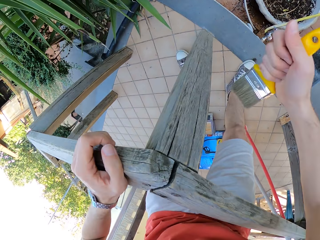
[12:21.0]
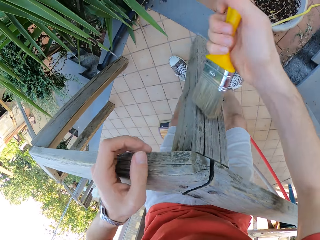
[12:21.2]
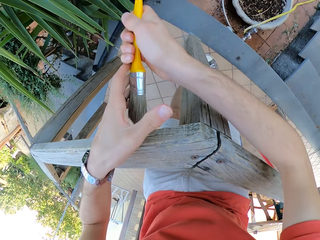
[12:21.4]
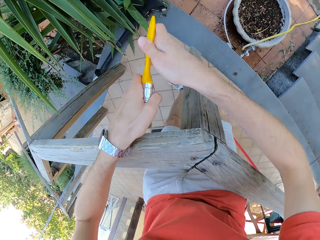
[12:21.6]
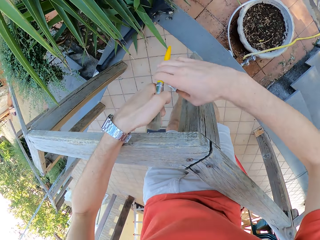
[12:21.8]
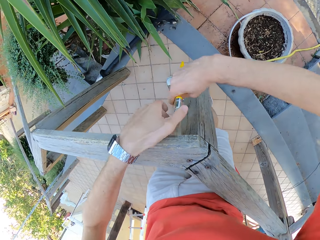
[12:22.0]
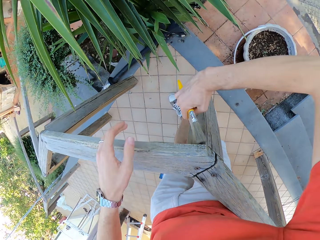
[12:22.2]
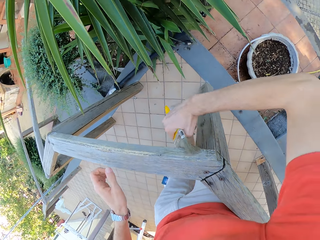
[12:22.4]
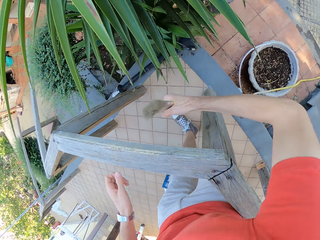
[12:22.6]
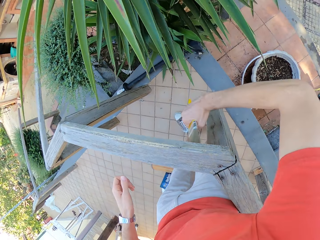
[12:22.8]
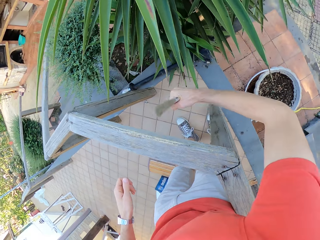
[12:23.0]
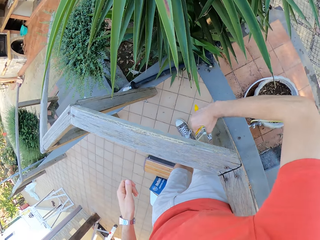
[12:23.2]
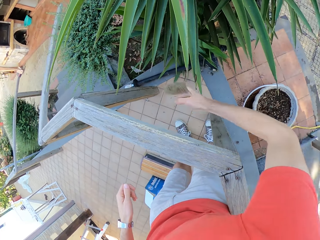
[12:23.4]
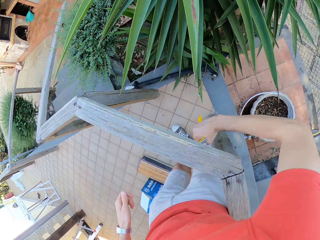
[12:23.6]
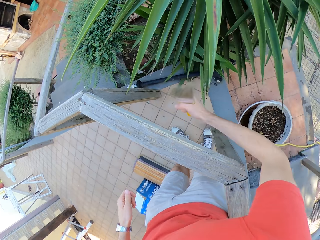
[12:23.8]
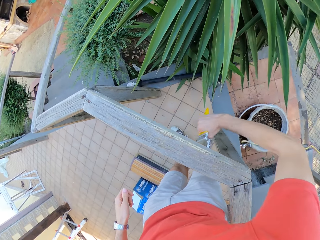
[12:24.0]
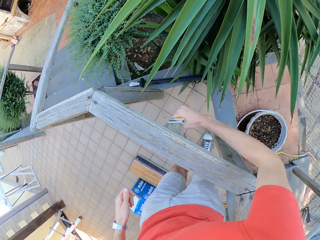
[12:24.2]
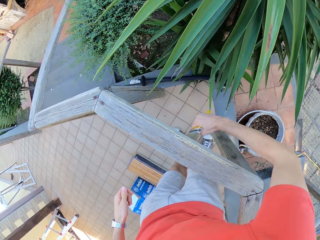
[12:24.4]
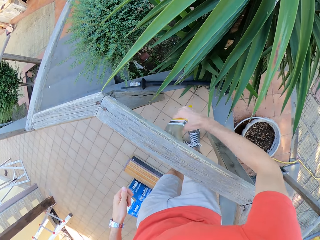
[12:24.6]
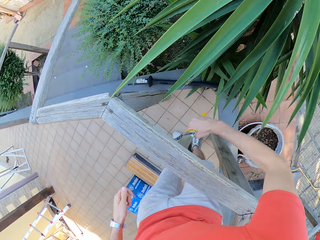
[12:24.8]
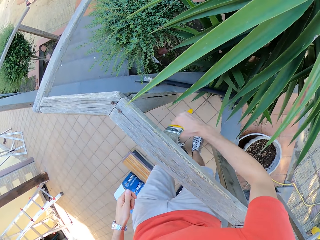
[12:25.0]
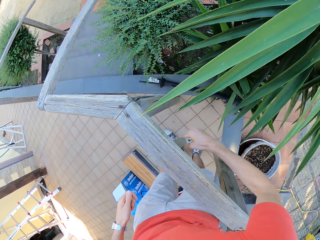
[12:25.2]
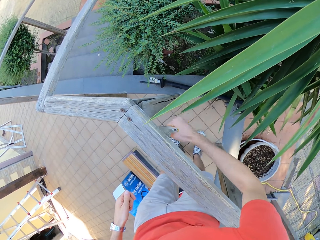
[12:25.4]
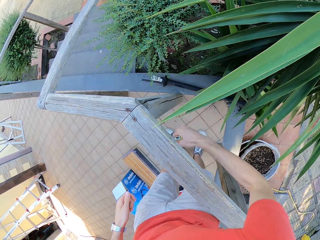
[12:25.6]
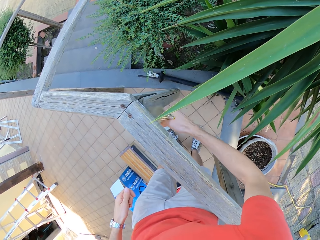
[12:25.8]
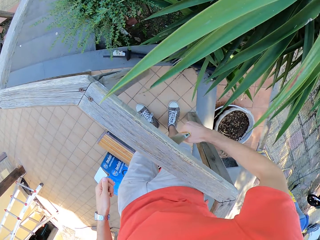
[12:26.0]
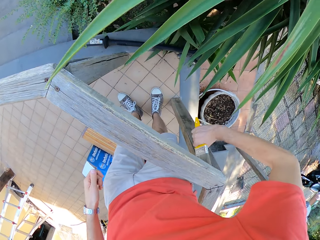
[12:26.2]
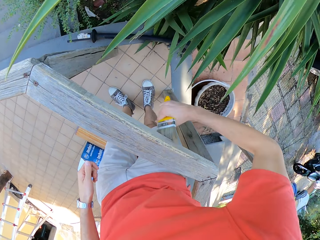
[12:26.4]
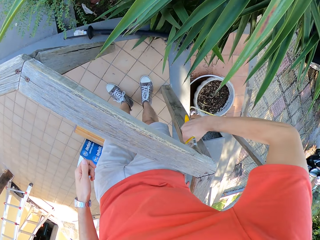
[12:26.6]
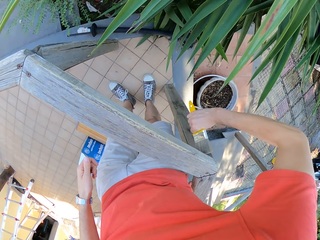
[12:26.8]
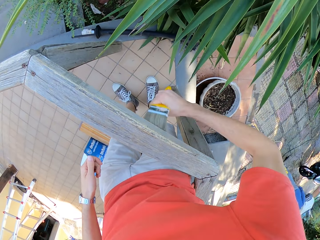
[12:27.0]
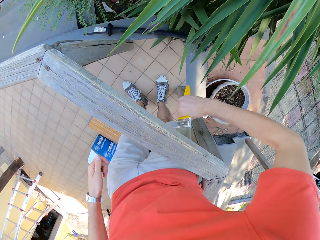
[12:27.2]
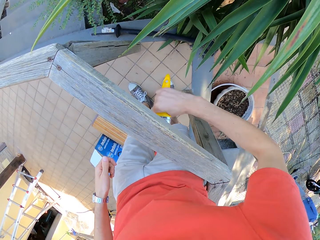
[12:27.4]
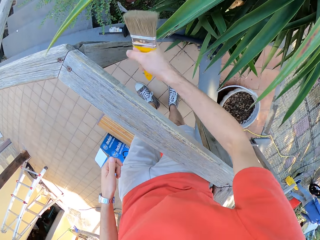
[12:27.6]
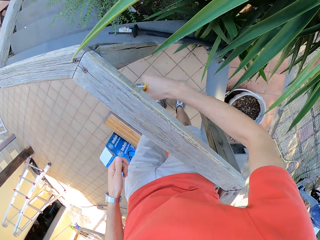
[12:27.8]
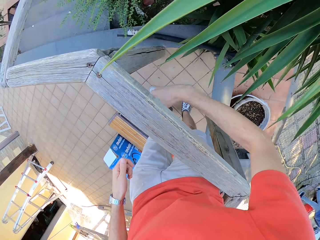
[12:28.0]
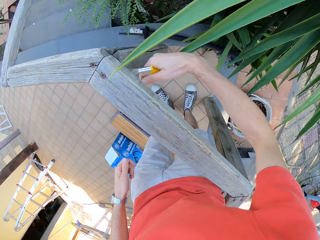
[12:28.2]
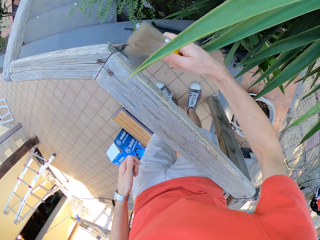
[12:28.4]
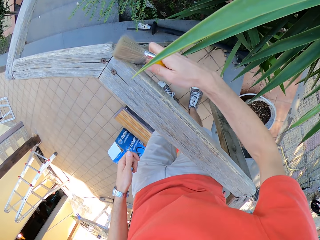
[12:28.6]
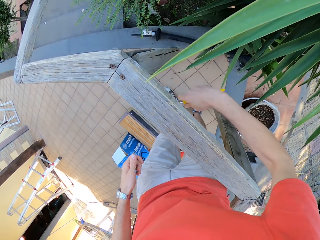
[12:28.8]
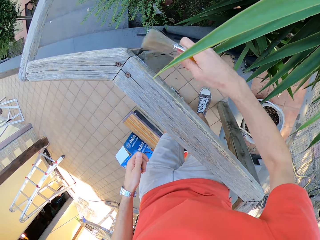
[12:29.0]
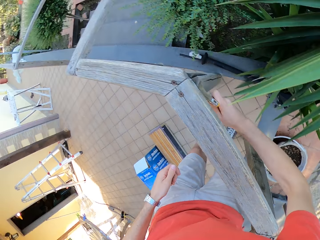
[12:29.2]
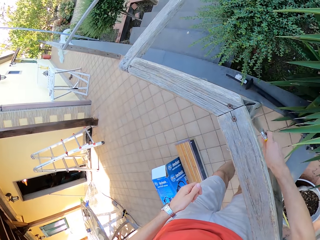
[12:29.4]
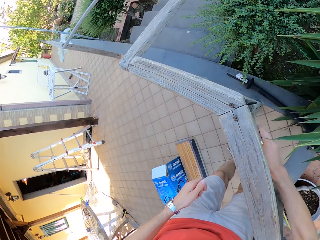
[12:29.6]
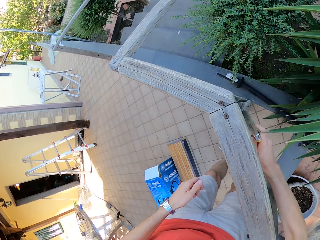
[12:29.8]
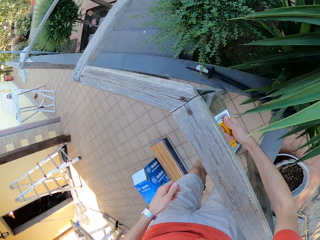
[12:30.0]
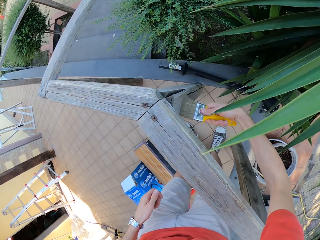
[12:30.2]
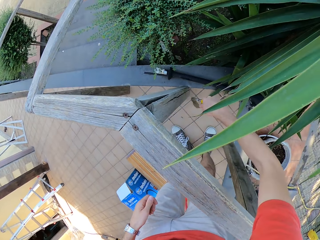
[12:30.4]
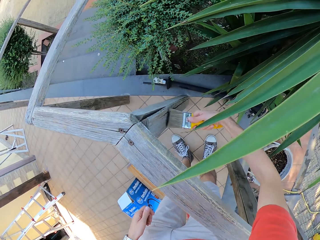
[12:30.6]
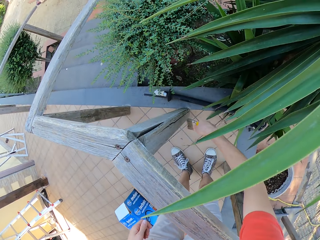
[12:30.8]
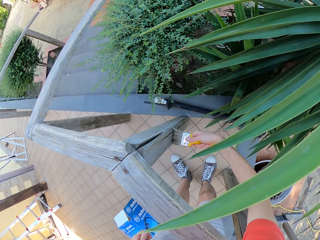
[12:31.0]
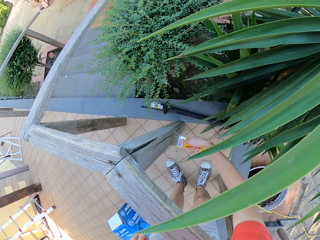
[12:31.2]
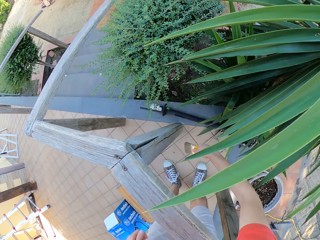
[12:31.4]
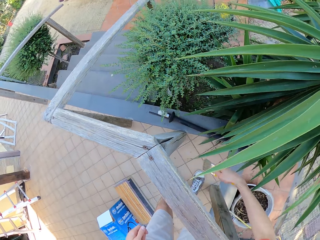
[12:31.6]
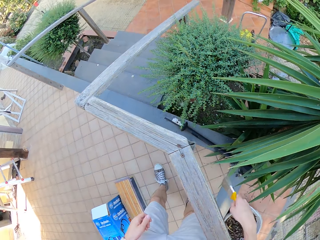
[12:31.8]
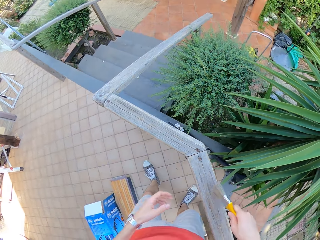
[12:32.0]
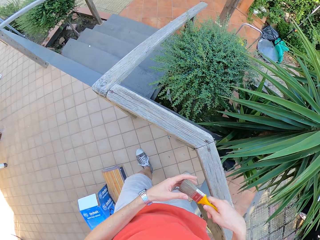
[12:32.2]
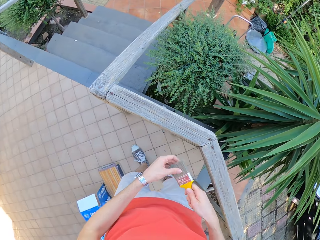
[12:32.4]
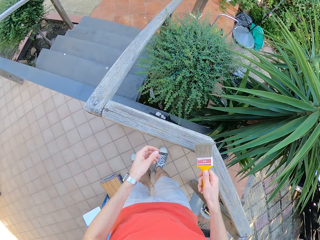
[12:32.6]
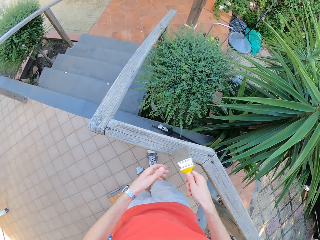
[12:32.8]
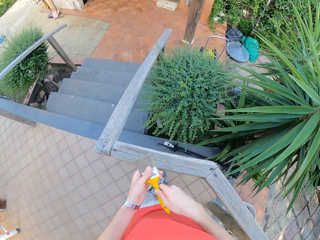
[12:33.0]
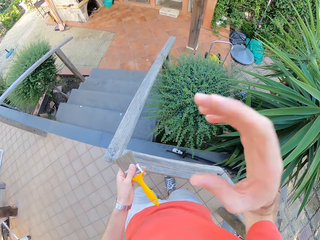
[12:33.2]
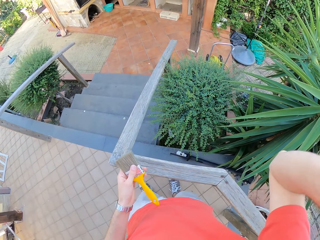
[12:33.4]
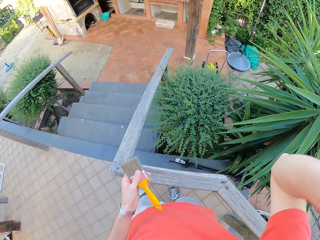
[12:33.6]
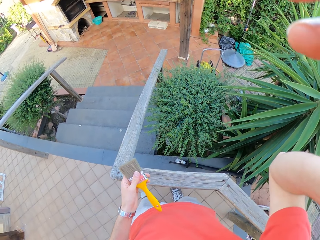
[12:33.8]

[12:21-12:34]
The camera wearer adjusts the paint brush with both hands. He holds the brush with both hands. He paints the balustrade with the paint brush with his right hand. He holds the paint brush with both hands. He withdraws his right hand from the balustrade. He passes the paint brush to his left hand. He adjusts his camera with his right hand.
